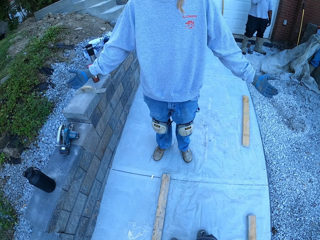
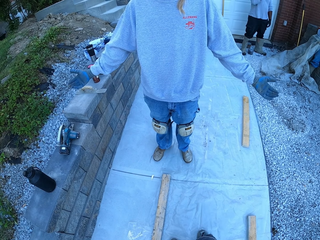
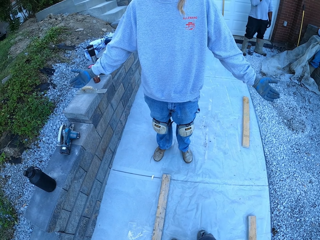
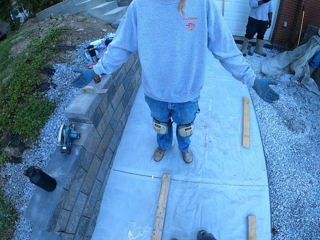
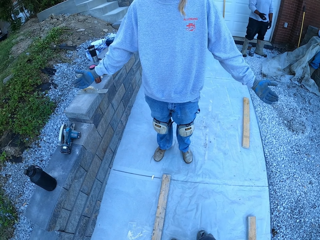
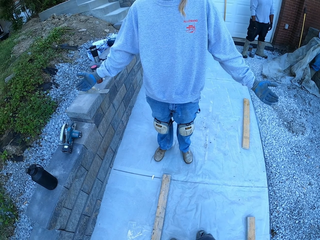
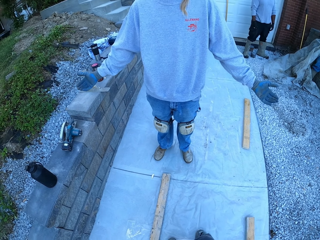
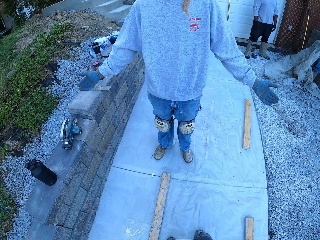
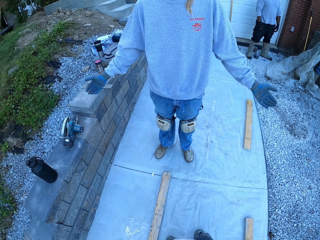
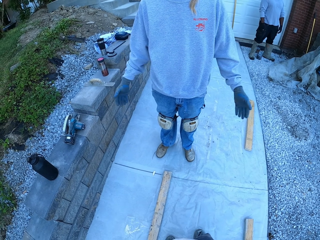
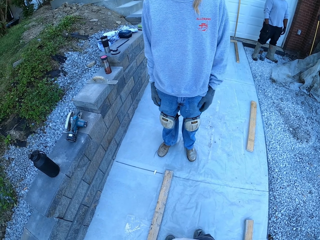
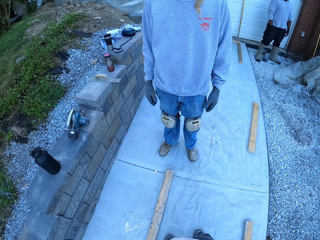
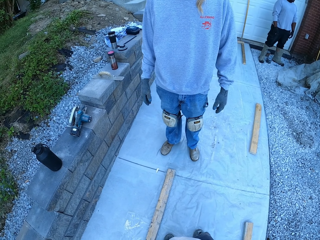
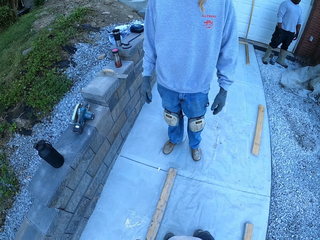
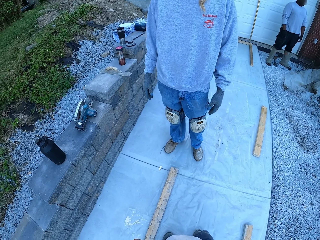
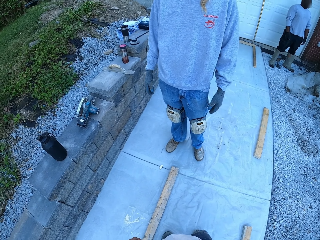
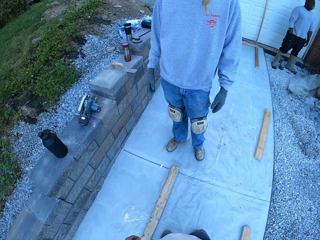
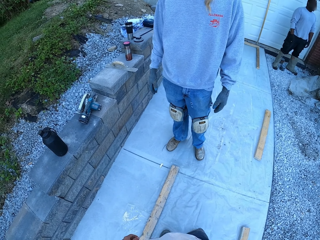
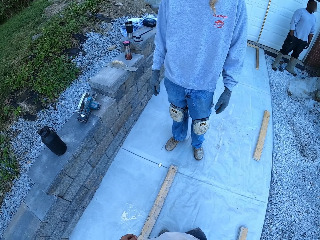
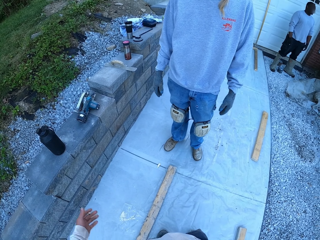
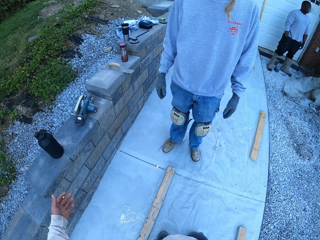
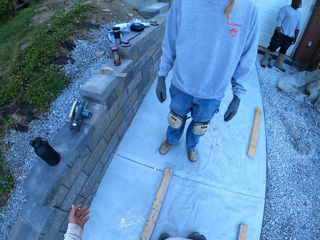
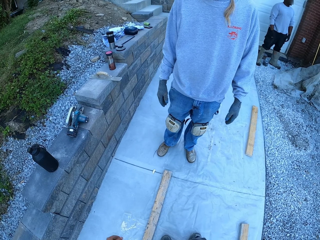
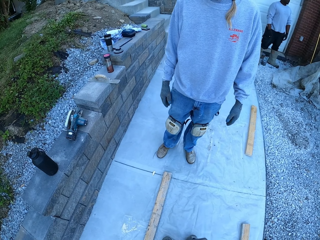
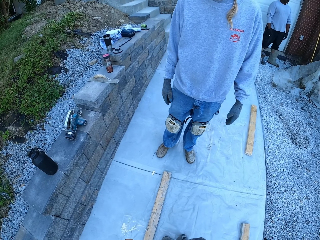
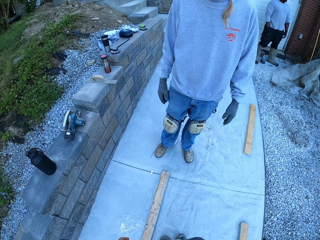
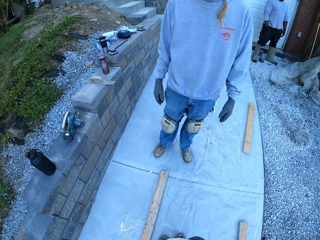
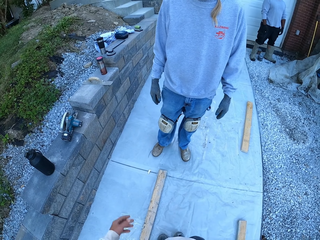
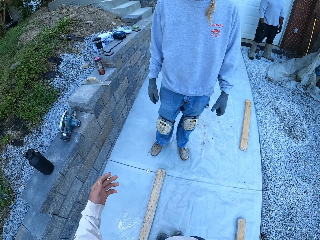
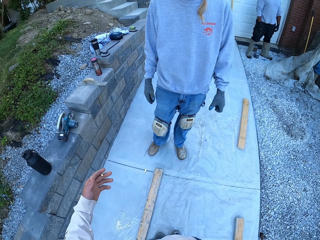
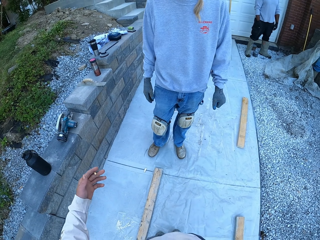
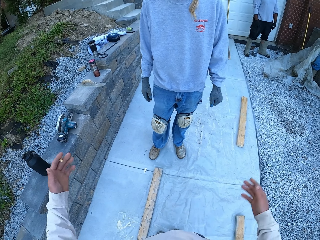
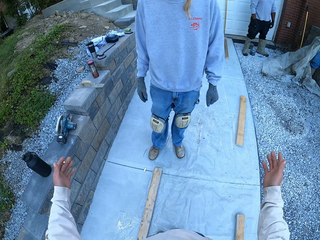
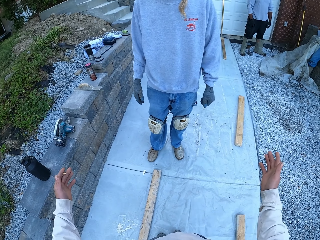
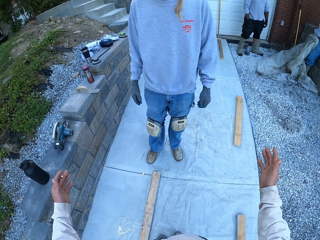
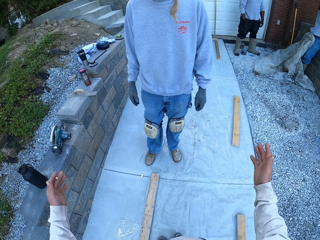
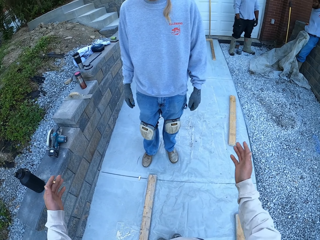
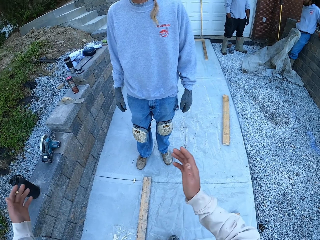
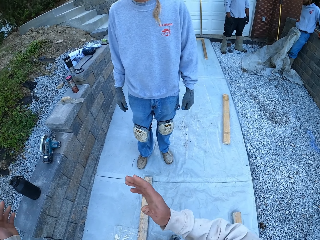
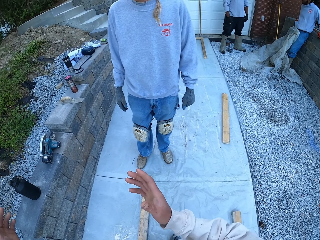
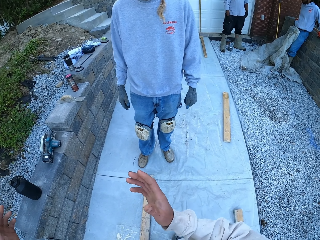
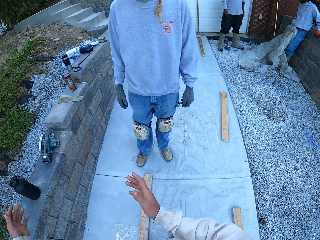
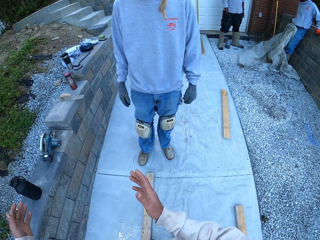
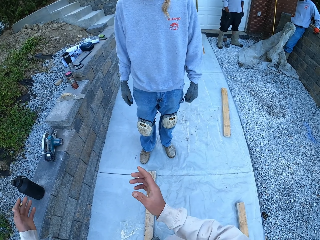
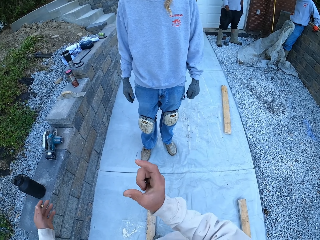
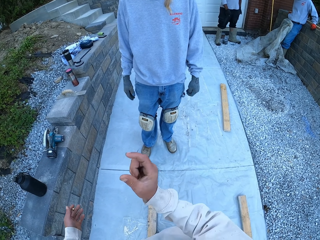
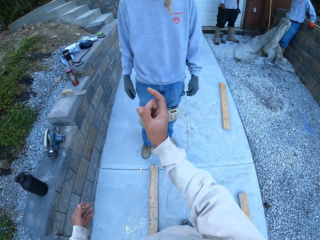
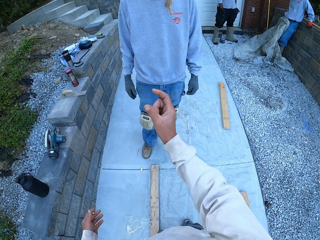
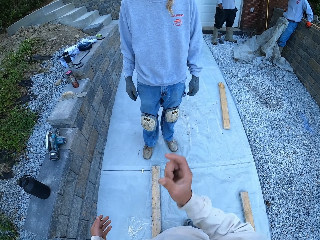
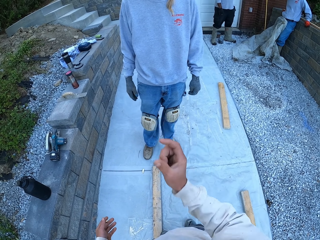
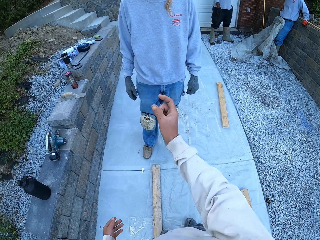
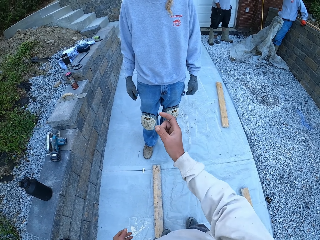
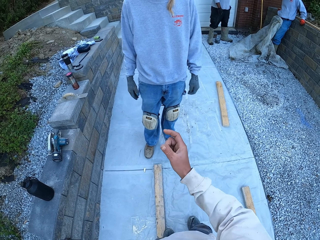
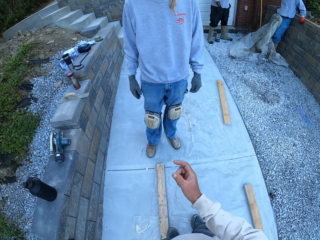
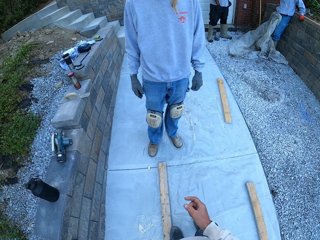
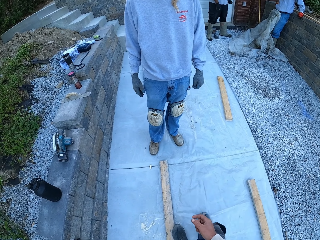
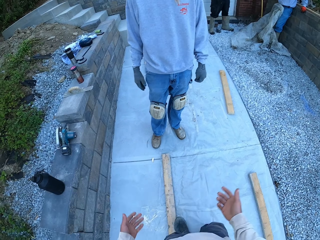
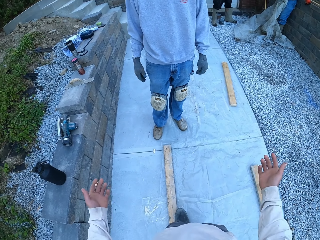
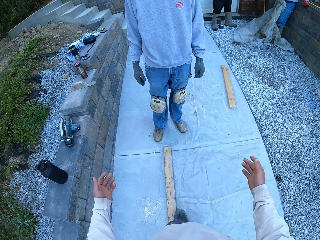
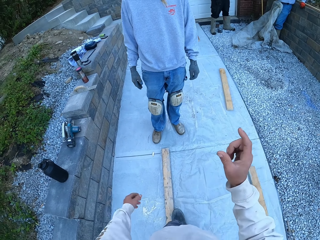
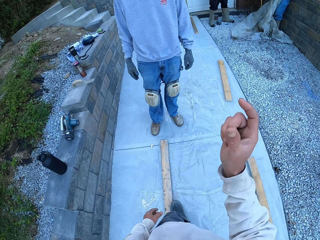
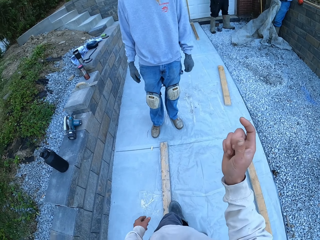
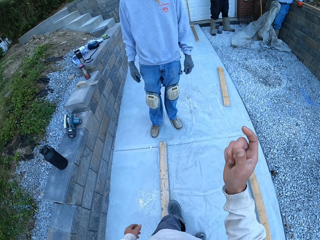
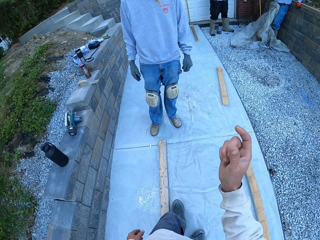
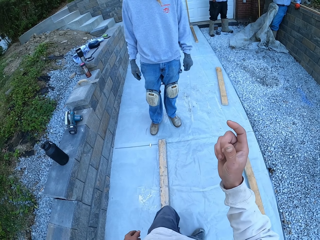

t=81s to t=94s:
The camera wearer raises a hand. They talk to a man. They explain using hands.

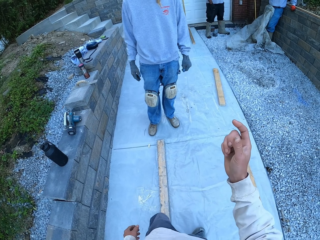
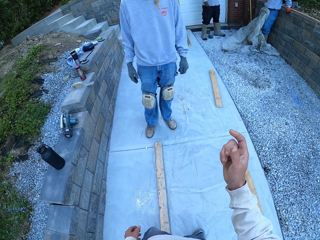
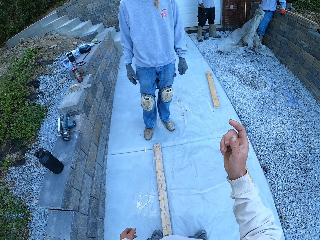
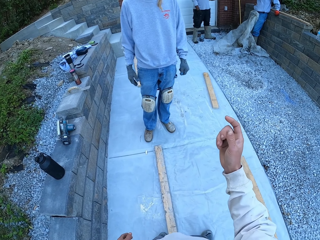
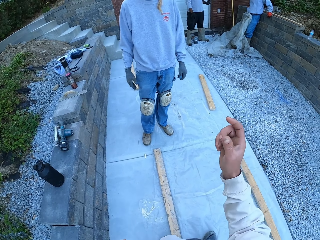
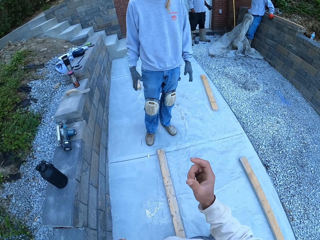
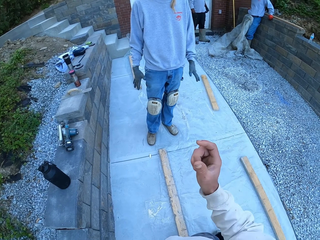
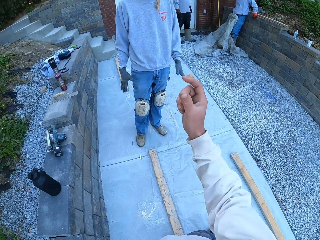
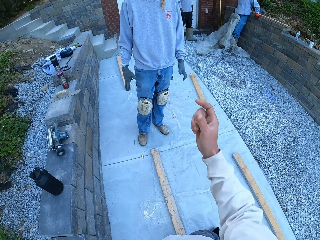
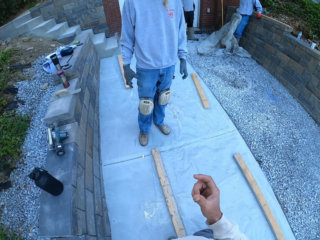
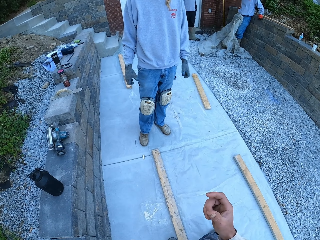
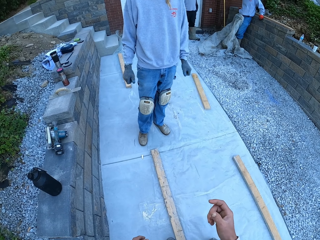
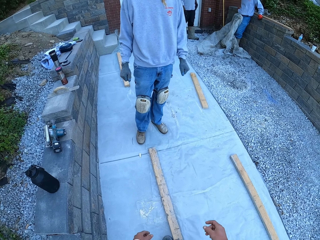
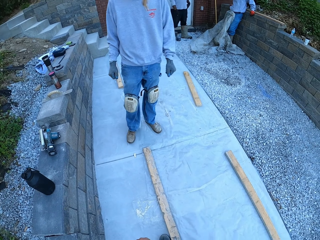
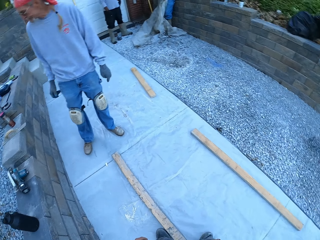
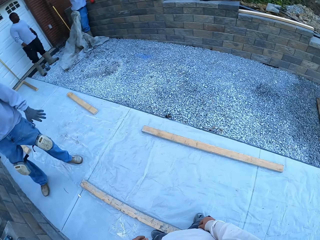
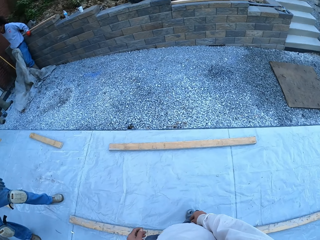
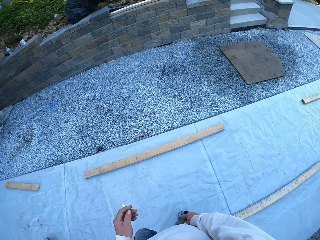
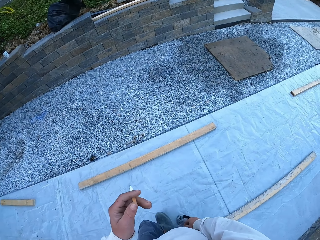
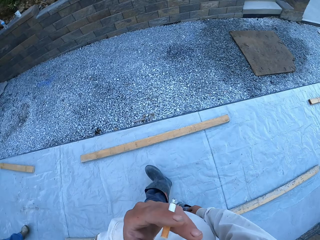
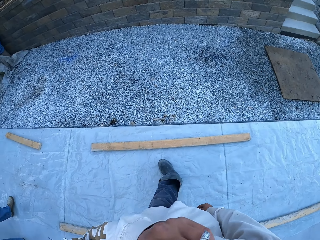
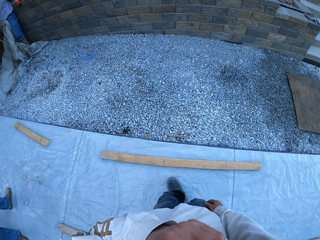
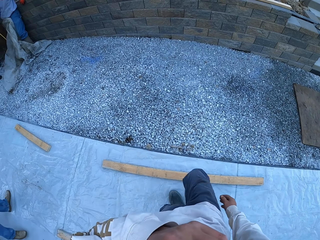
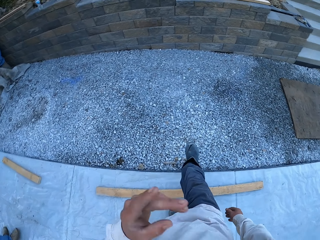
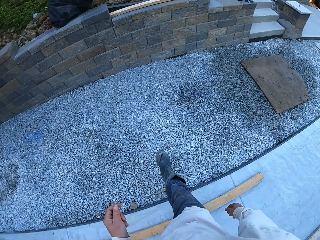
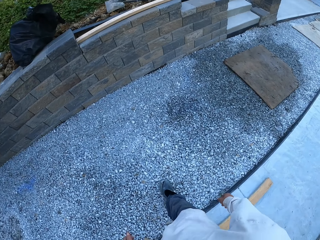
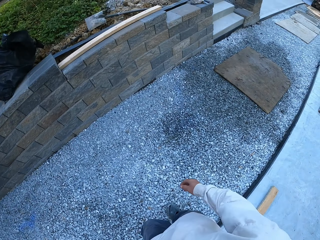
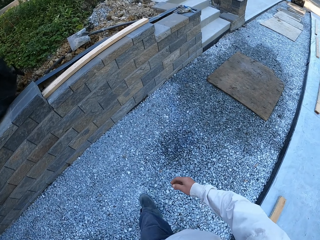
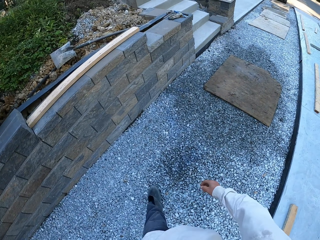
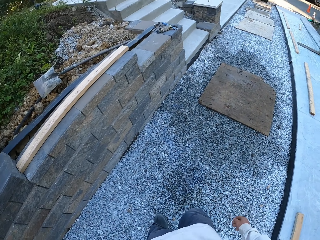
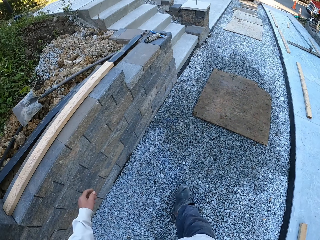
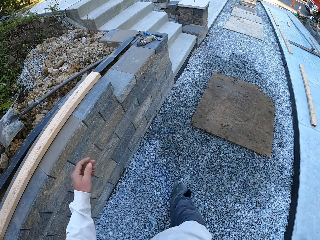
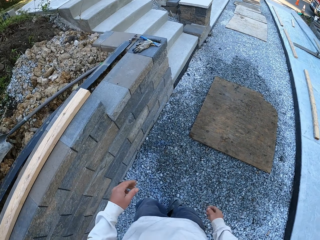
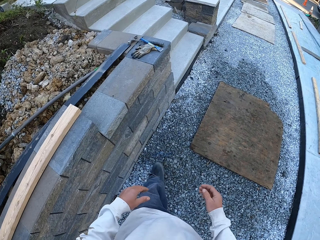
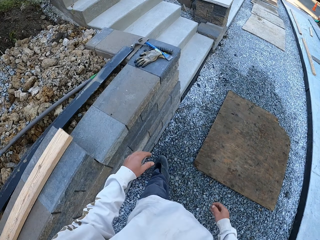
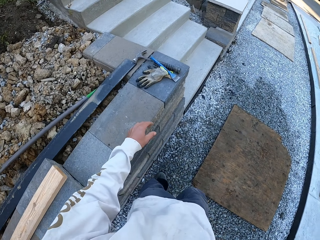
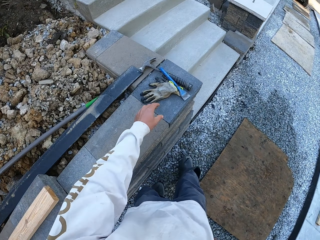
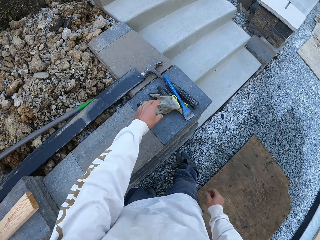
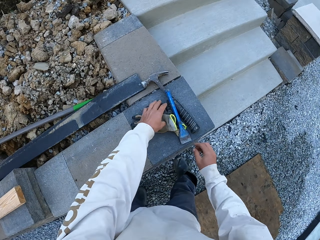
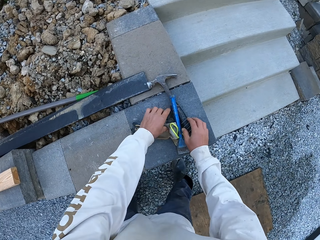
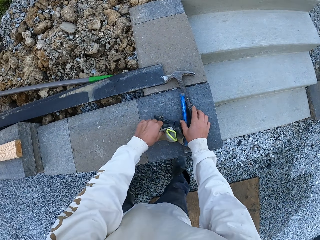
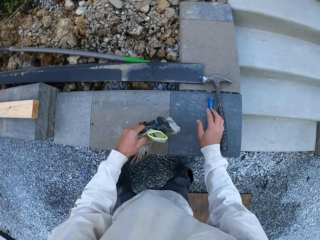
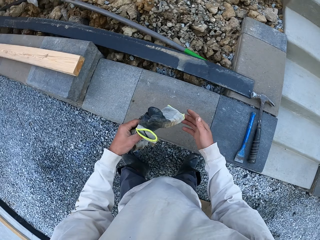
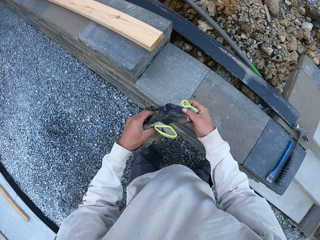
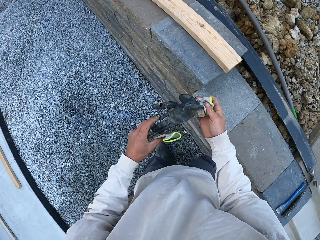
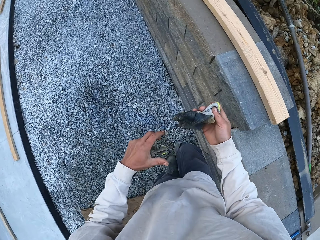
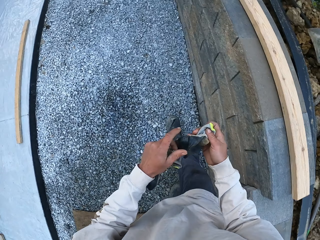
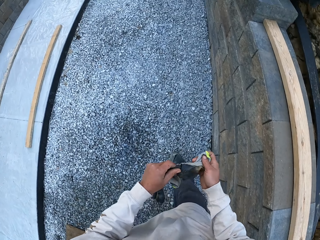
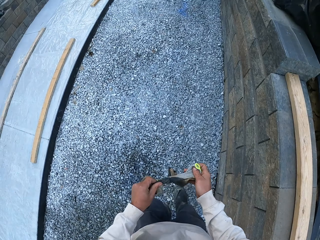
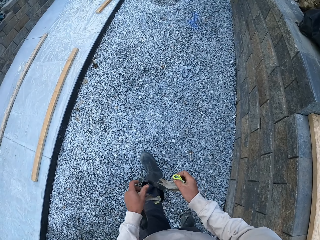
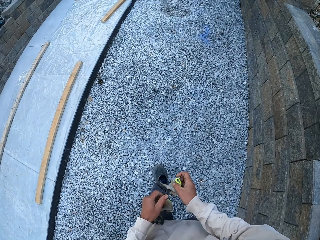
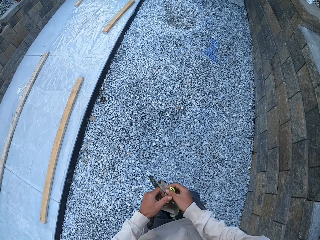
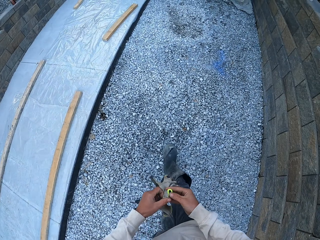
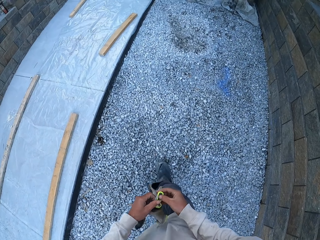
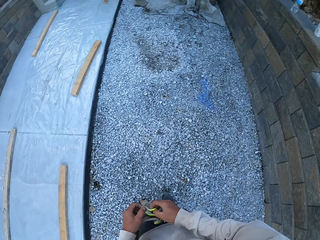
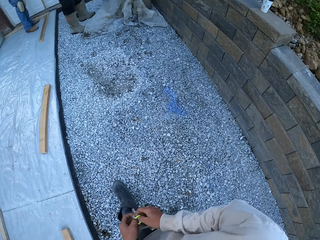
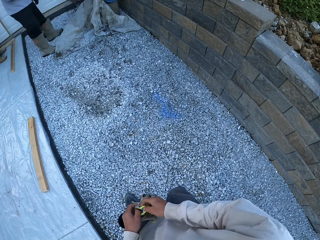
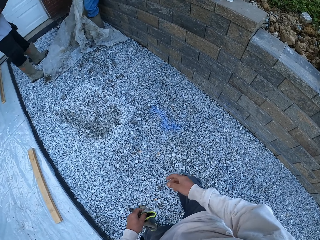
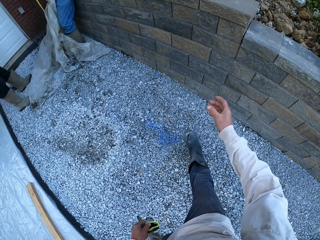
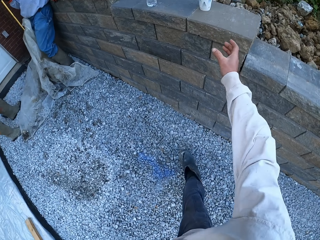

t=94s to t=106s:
The camera wearer turns around. They smoke the cigarette, look around, and walk around. They pick up the gloves and touch the hammer. They walk and look around. They hold the gloves.
